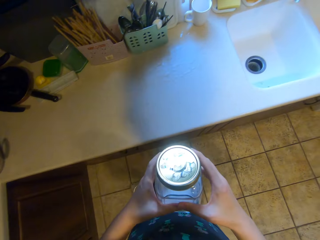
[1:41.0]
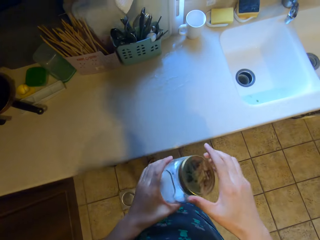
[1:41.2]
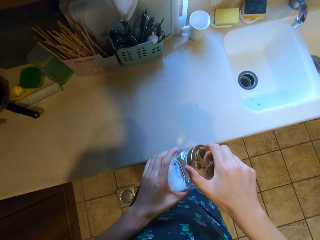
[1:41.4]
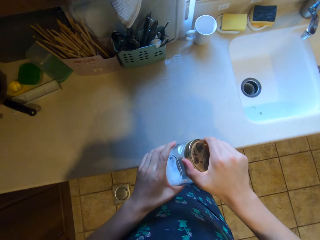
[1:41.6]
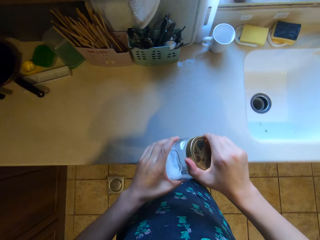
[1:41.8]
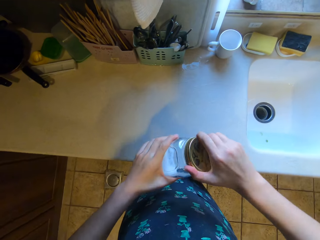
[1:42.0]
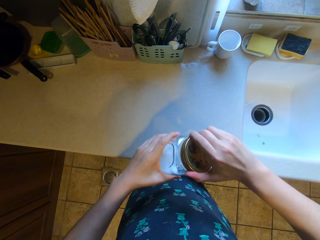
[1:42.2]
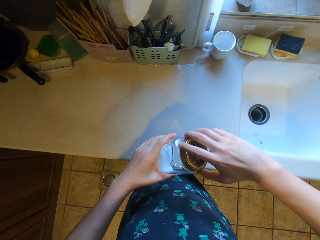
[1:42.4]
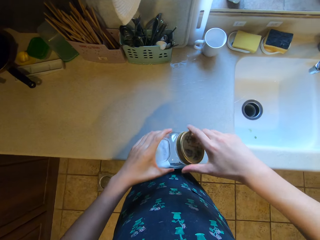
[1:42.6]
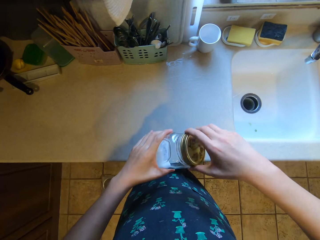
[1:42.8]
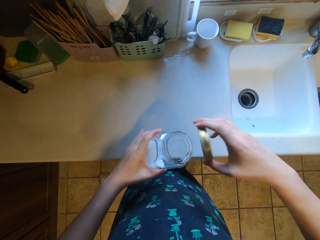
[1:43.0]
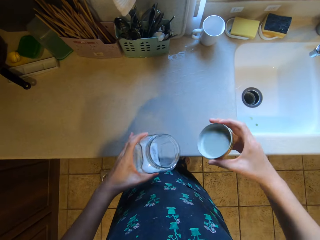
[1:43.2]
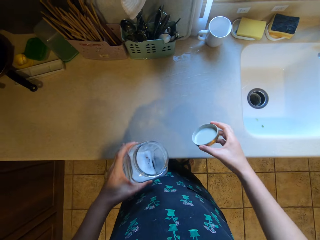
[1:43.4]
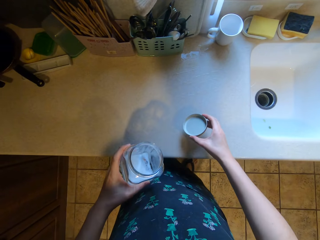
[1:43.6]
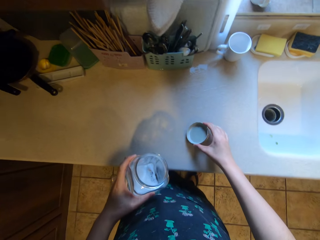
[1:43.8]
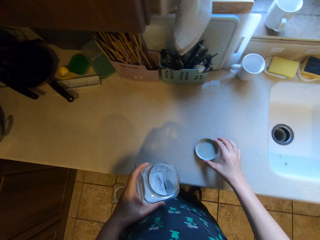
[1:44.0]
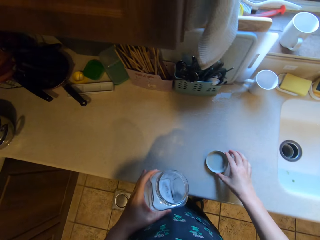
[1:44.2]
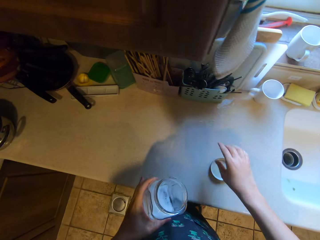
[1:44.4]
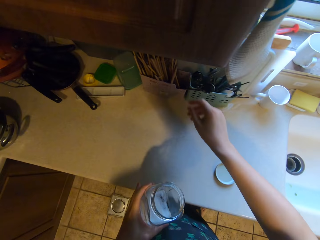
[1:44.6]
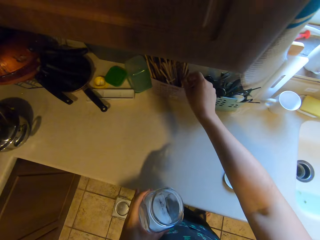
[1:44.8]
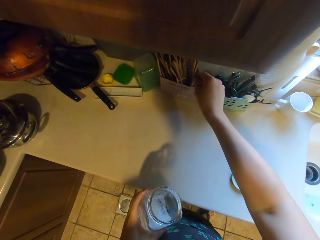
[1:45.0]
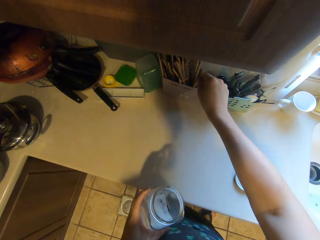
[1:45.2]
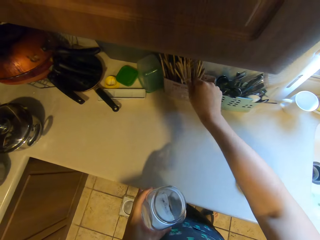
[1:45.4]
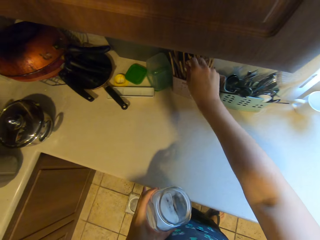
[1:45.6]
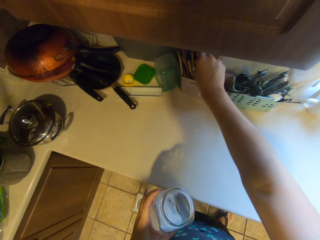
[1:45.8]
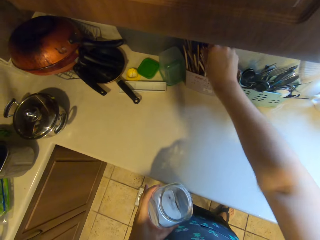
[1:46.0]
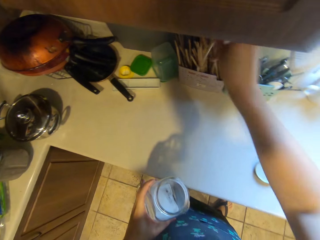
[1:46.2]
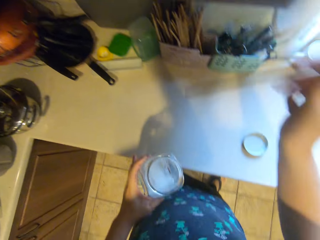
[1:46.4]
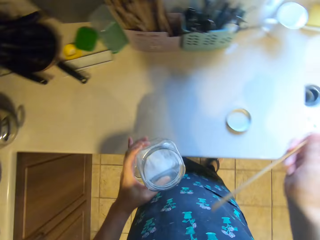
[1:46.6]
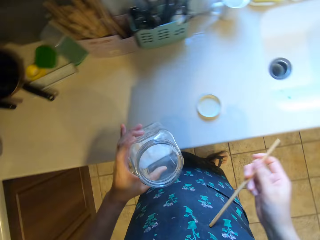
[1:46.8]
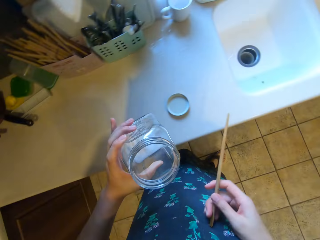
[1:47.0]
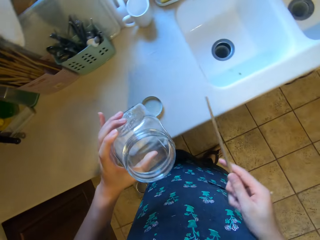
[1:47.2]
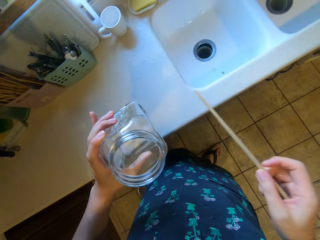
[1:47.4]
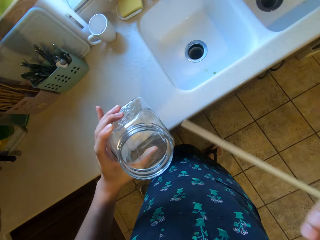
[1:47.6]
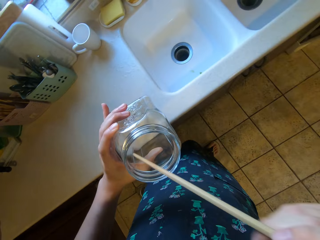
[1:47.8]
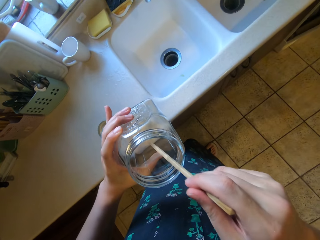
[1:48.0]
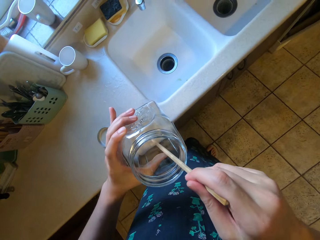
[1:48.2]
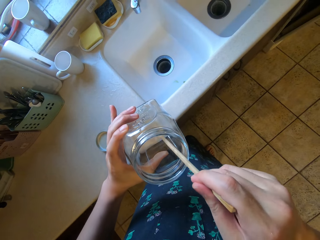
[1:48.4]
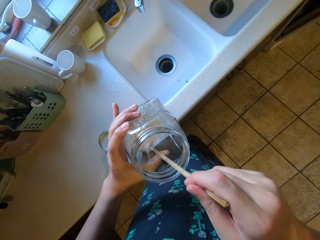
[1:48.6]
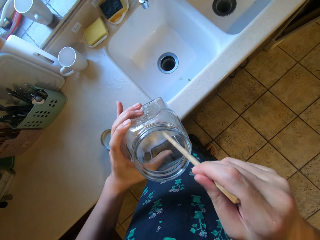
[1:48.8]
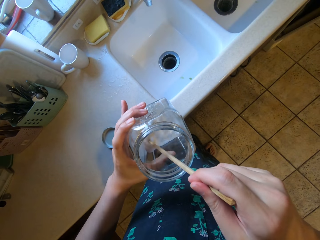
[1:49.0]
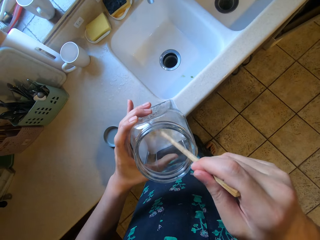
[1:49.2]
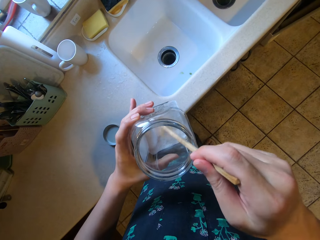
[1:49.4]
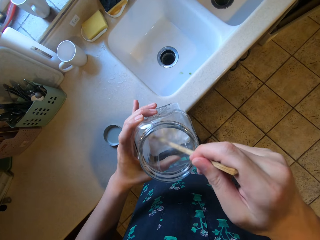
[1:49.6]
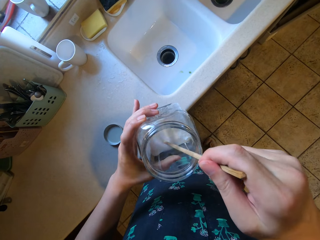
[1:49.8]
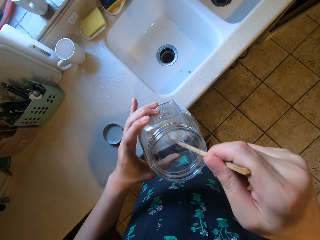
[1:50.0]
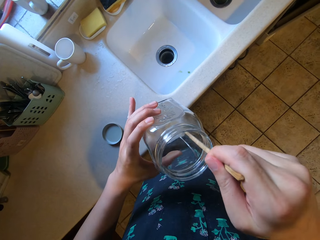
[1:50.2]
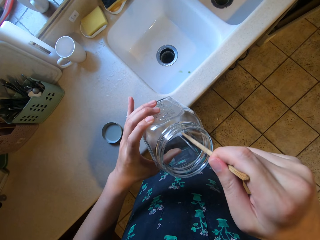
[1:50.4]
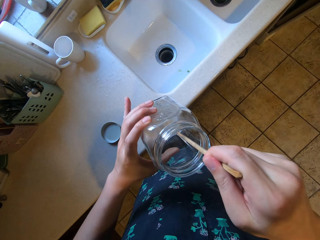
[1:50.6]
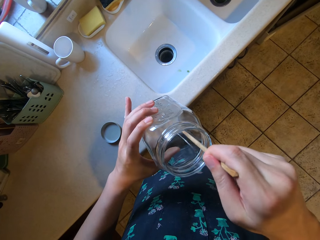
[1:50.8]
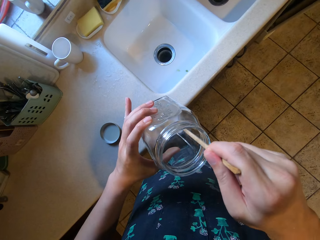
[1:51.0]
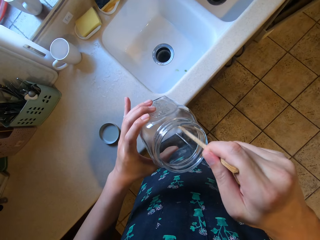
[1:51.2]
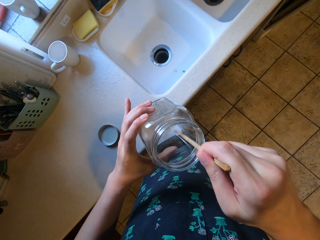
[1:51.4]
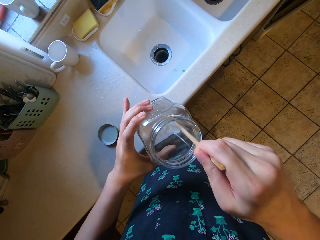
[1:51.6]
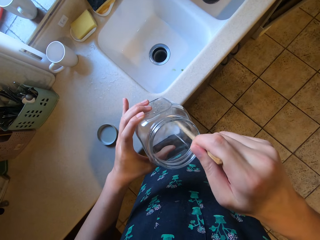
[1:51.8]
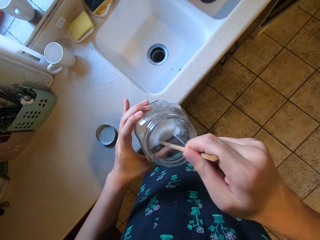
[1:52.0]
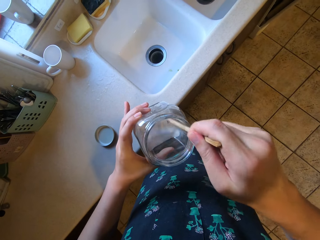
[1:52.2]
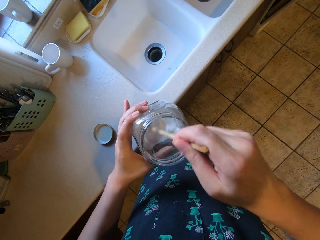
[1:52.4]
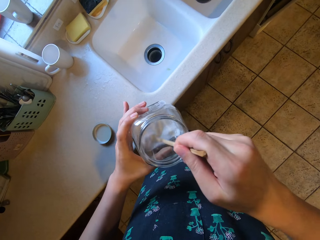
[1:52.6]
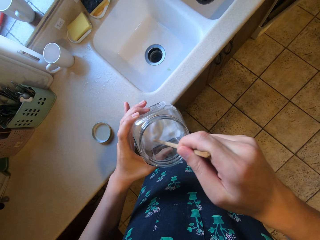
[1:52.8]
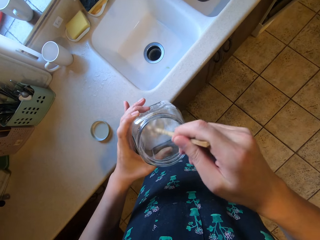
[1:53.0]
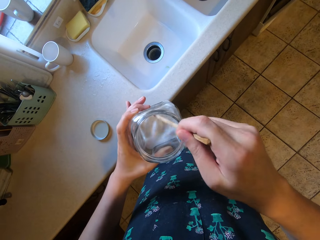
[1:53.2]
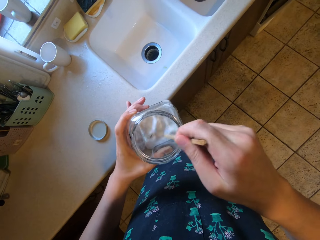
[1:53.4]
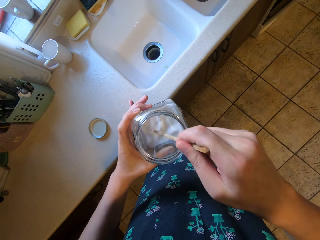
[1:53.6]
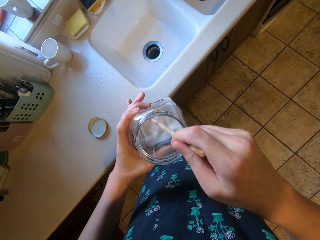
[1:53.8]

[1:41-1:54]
The camera wearer opens the jar or bottle of salt. They take a chopstick from a rack. They stir the salt with the chopstick.

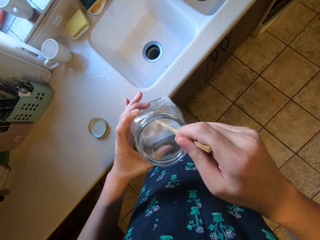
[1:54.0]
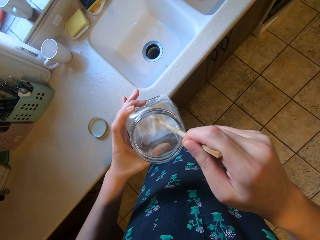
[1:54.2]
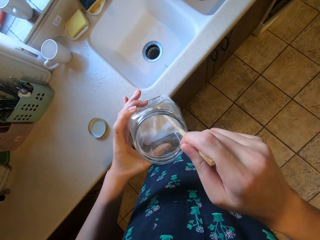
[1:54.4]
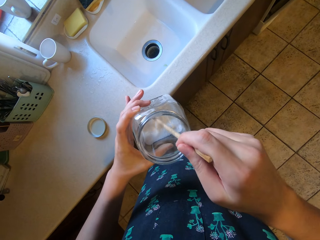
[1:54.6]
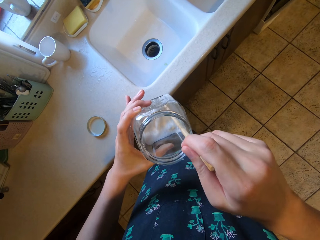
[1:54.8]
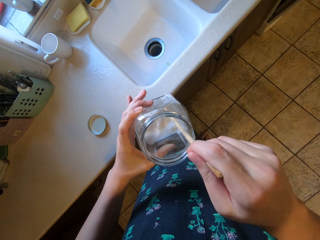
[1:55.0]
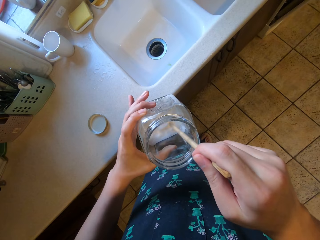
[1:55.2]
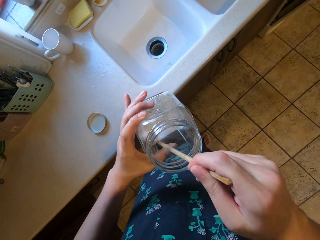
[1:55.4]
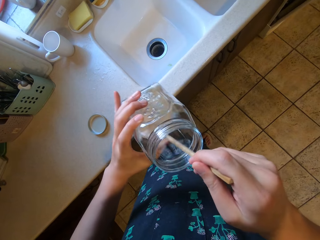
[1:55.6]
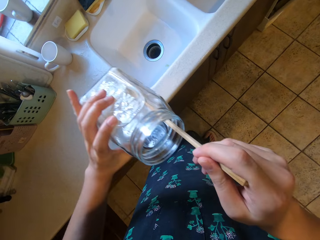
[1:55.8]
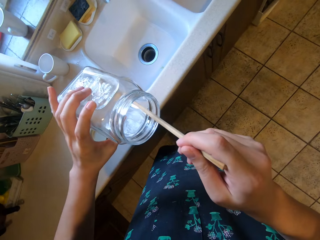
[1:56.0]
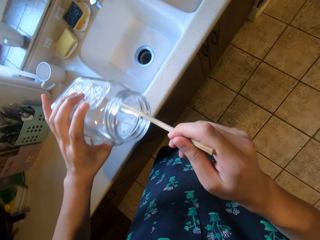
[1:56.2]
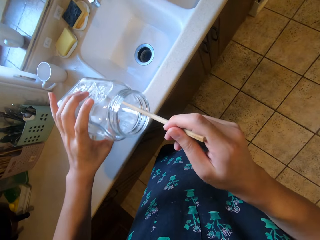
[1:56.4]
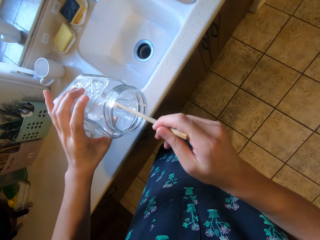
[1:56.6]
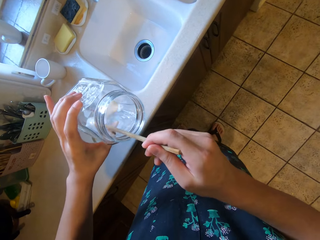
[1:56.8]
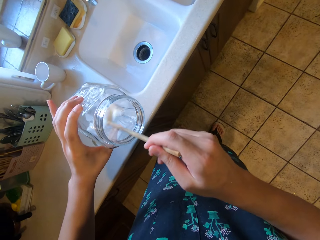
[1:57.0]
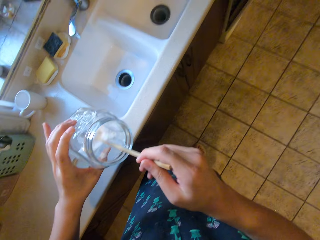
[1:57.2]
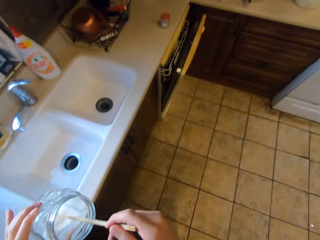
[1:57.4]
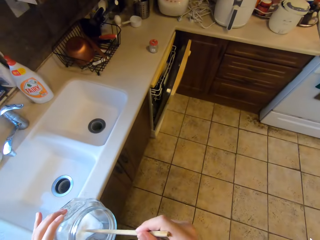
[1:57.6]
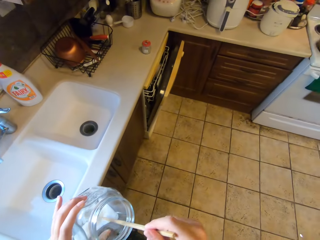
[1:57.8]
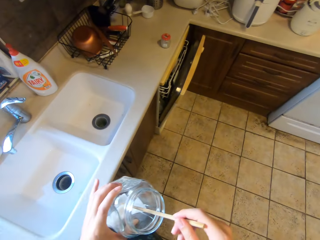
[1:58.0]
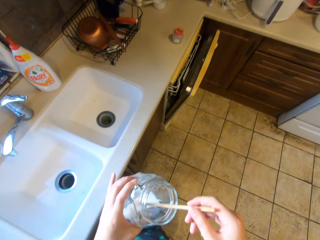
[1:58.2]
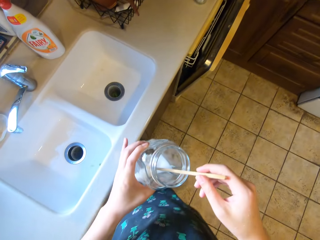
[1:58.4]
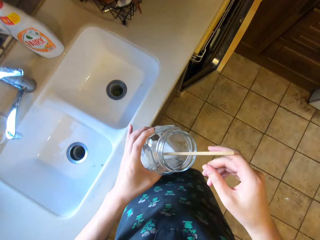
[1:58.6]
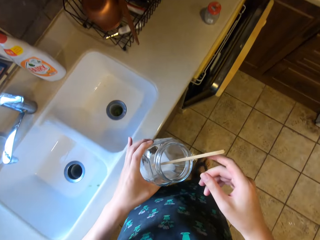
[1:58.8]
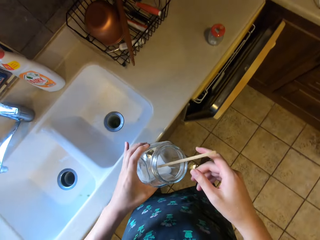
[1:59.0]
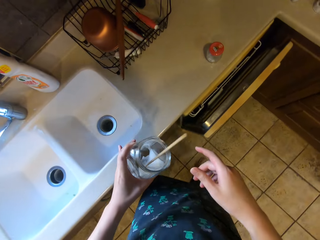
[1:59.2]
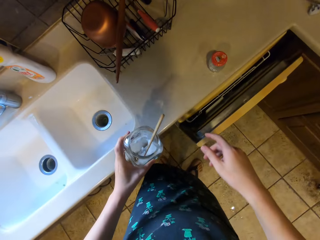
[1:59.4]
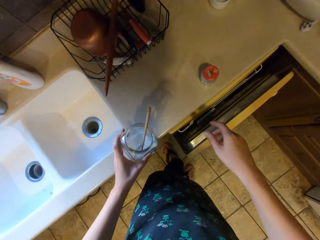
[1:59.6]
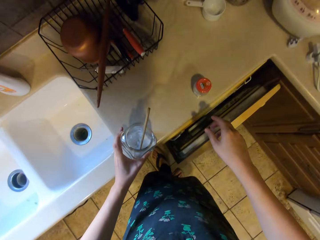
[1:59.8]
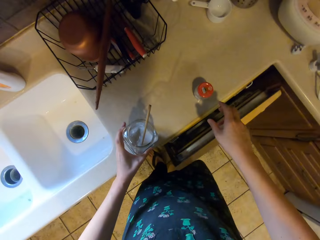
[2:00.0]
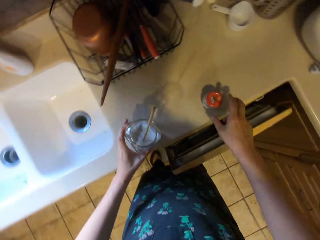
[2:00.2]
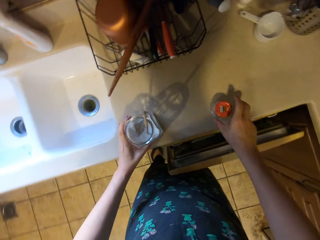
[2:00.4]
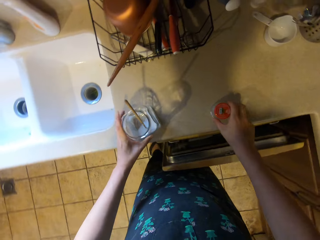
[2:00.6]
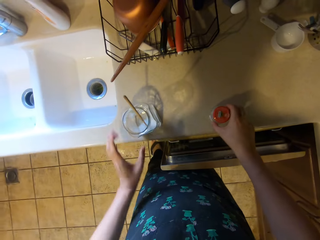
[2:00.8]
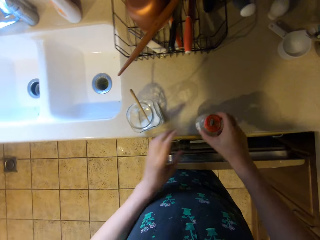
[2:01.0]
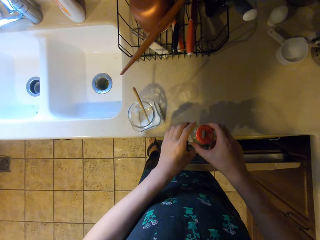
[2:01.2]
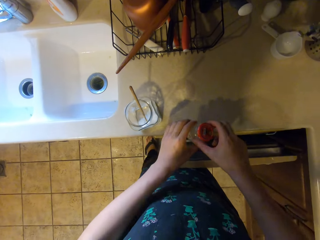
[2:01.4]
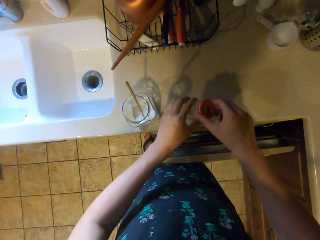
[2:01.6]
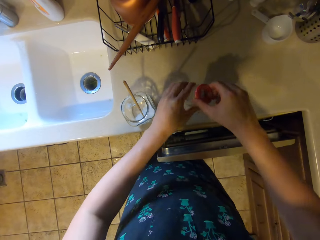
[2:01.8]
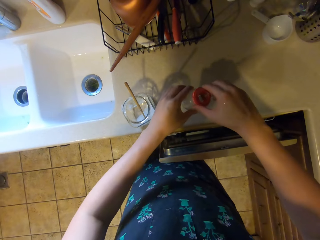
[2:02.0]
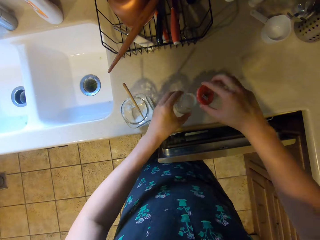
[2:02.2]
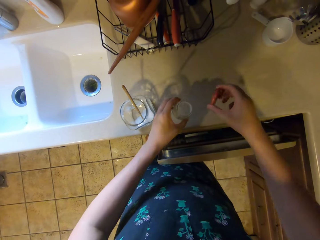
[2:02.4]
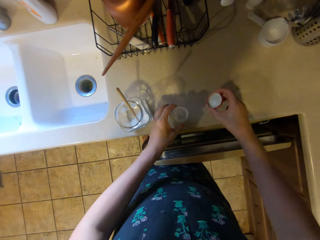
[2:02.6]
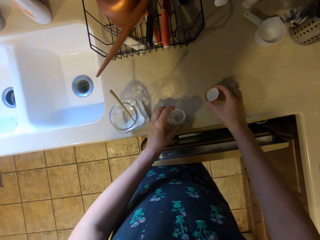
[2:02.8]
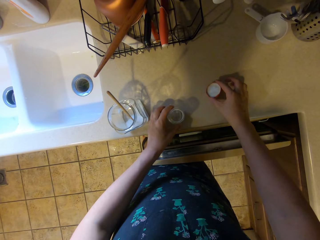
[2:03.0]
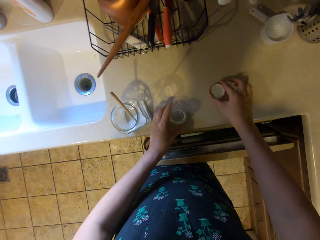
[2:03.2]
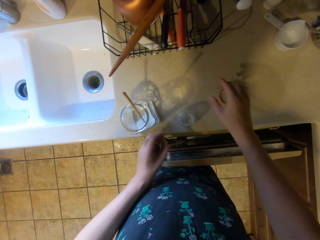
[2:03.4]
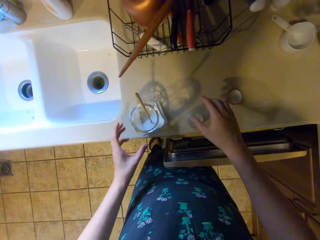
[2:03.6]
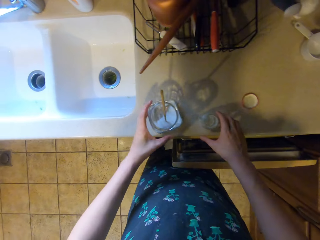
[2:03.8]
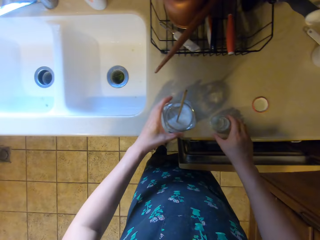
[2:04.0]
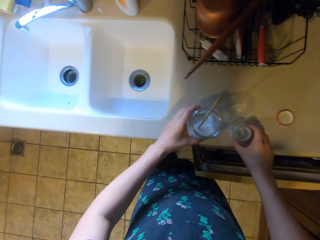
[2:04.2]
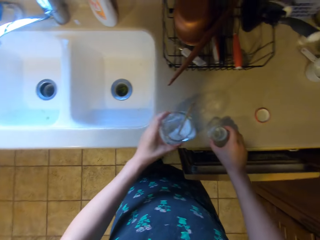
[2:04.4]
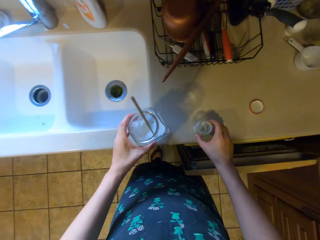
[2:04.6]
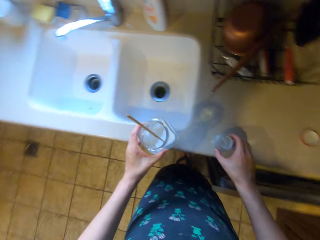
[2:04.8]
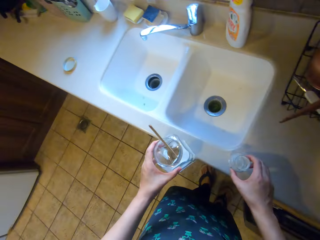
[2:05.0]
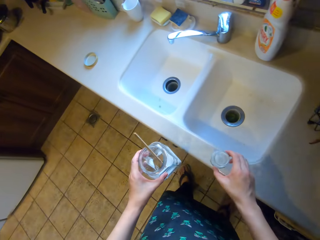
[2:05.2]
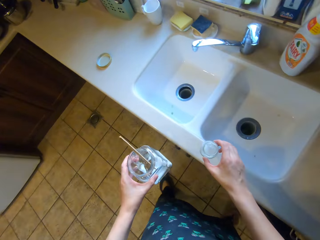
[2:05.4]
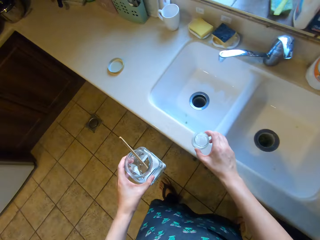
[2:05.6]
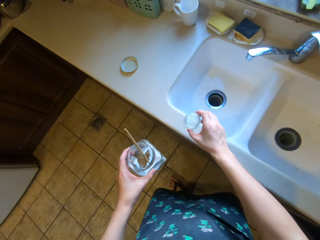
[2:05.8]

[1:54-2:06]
The camera wearer opens another small container or saltshaker on the counter.
